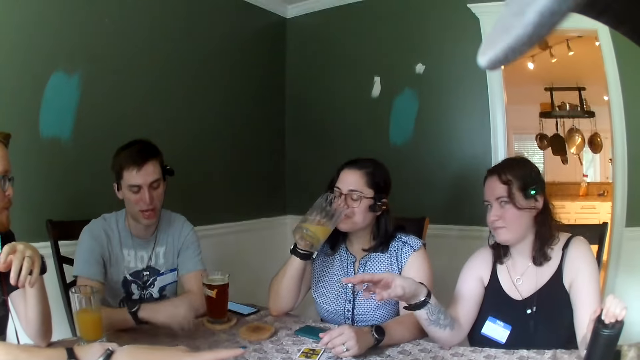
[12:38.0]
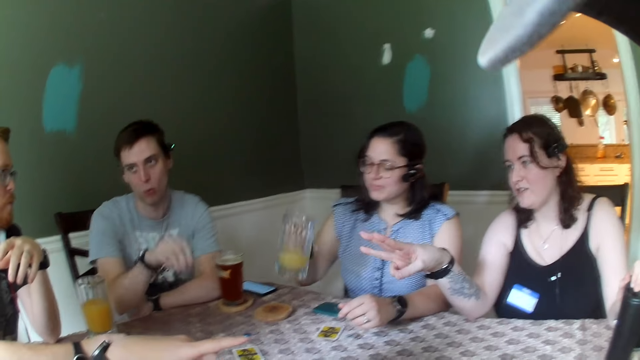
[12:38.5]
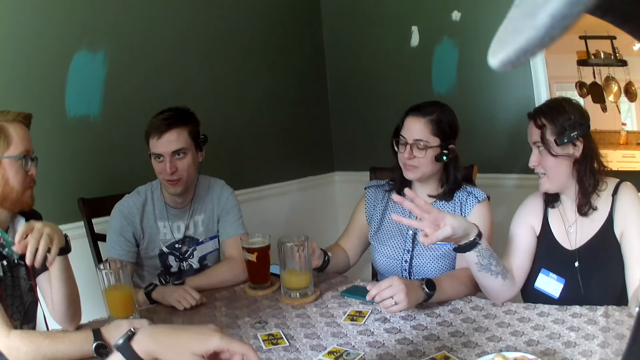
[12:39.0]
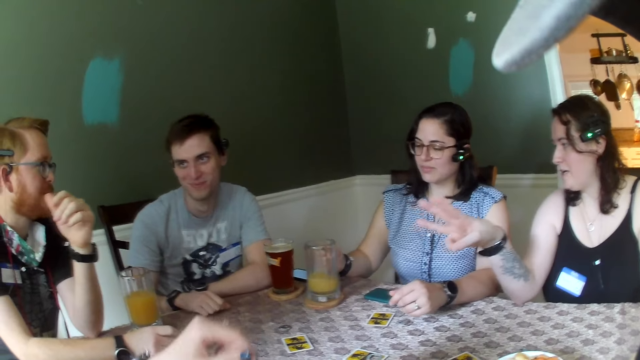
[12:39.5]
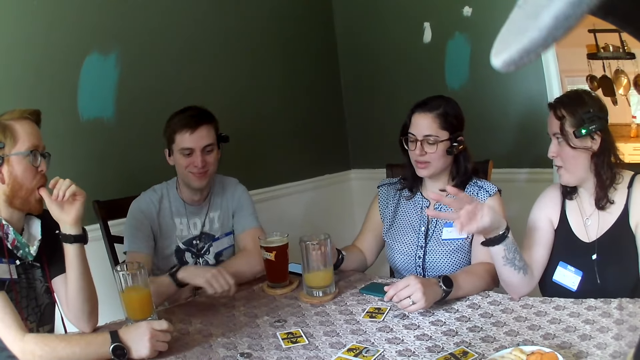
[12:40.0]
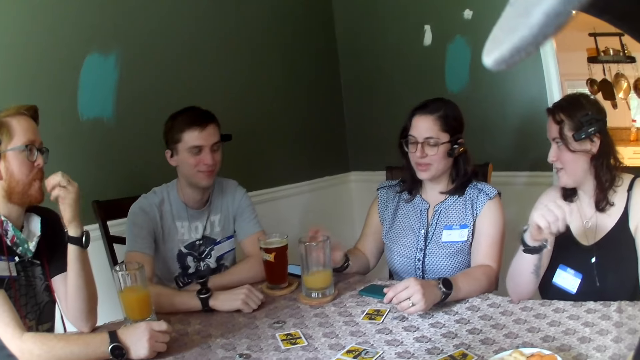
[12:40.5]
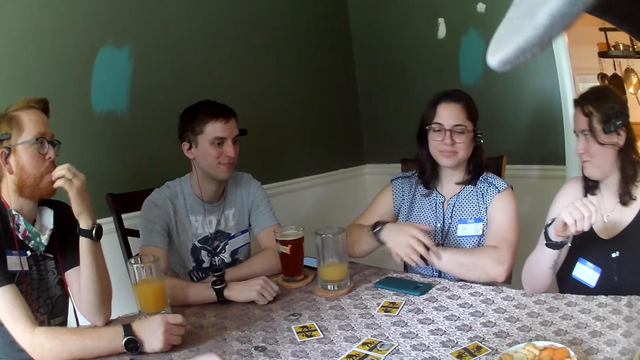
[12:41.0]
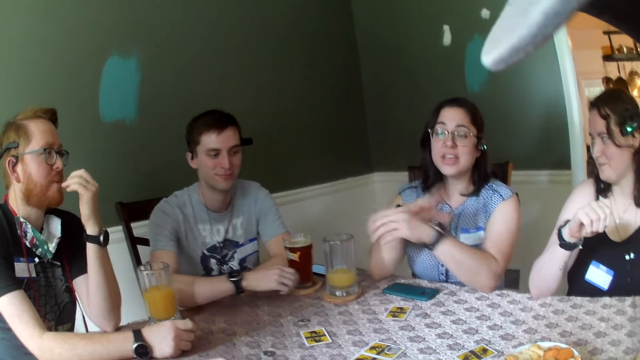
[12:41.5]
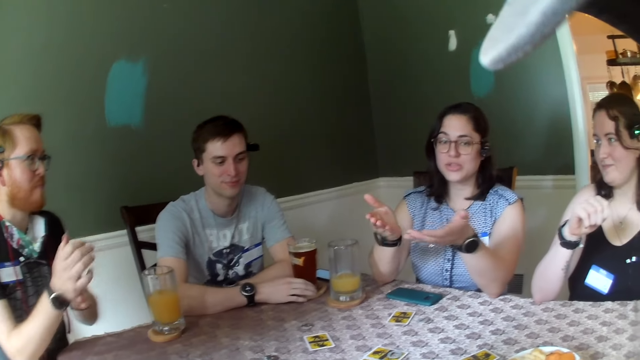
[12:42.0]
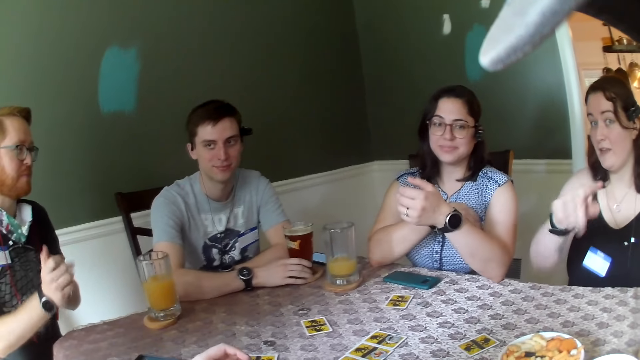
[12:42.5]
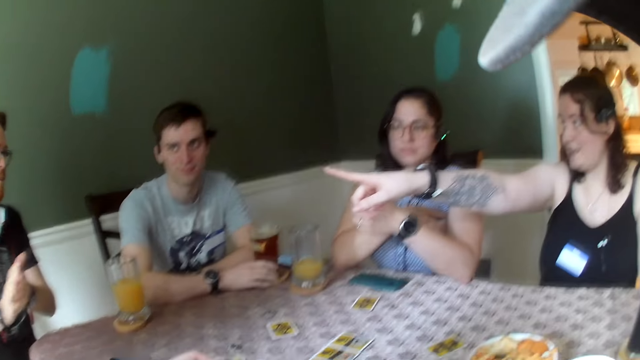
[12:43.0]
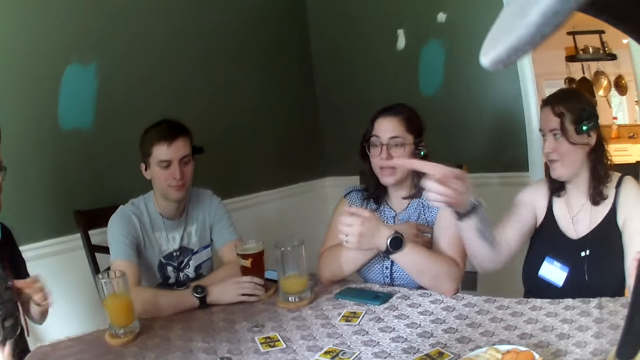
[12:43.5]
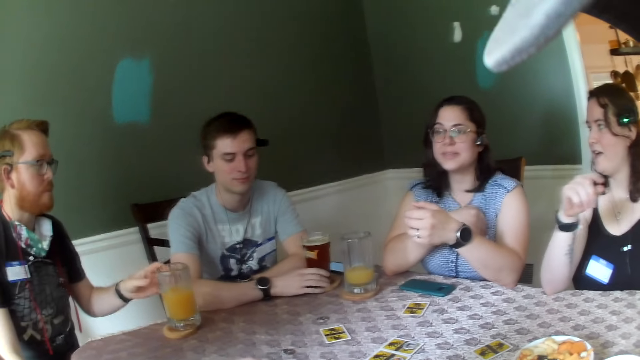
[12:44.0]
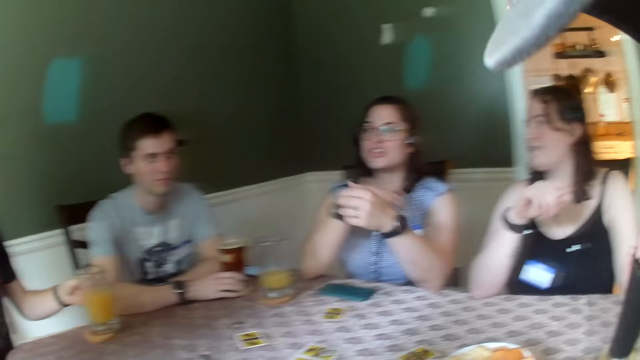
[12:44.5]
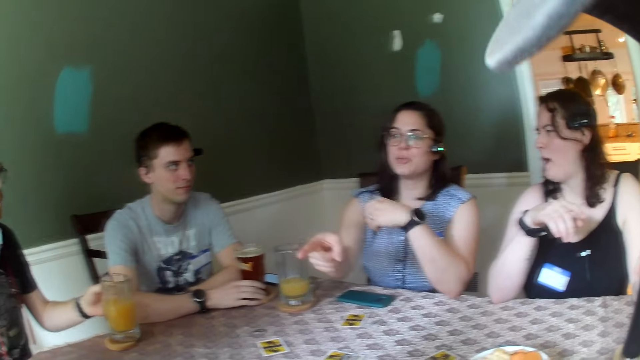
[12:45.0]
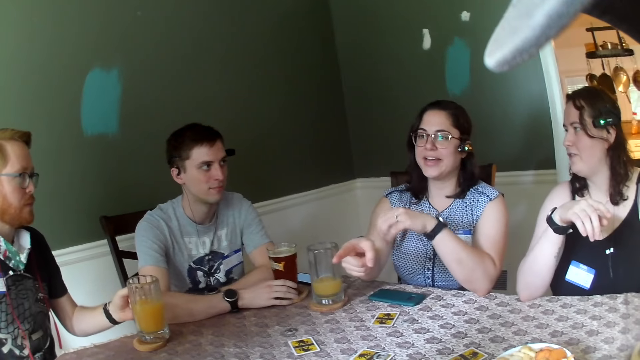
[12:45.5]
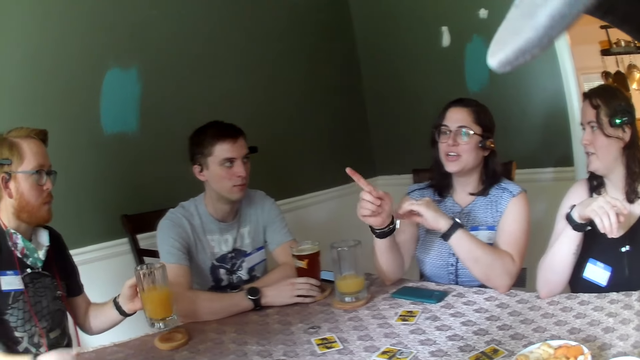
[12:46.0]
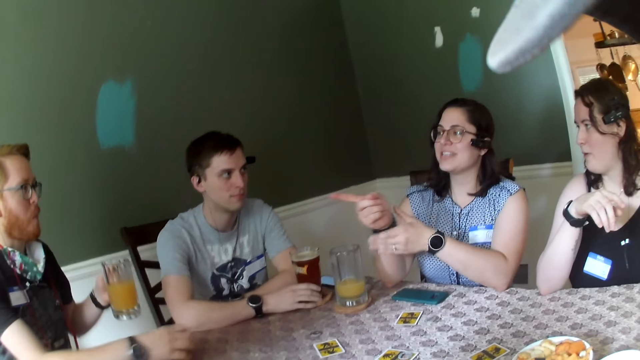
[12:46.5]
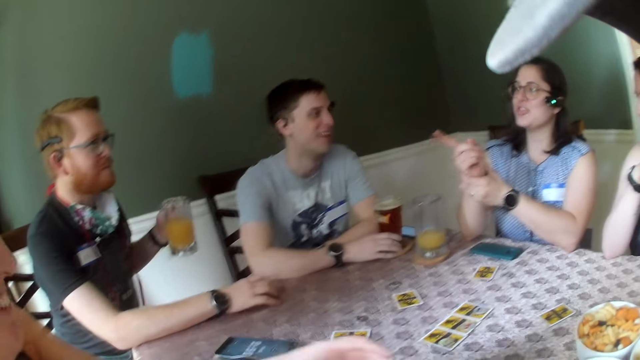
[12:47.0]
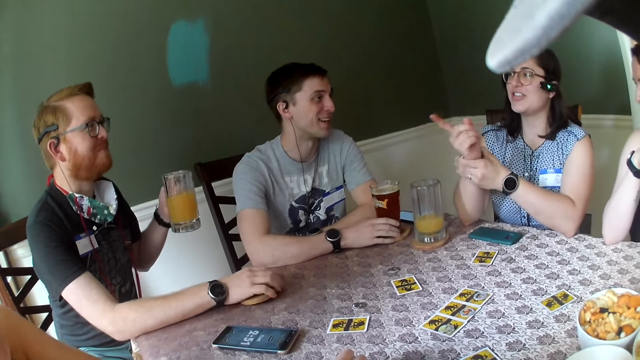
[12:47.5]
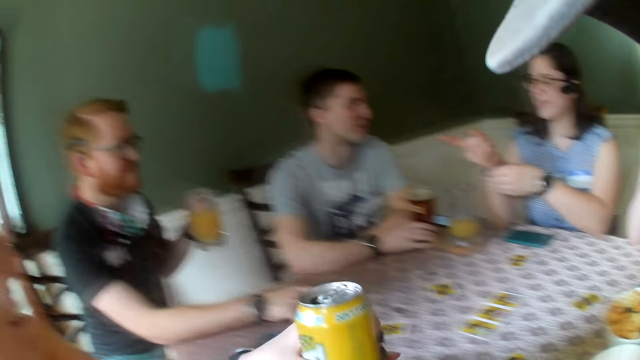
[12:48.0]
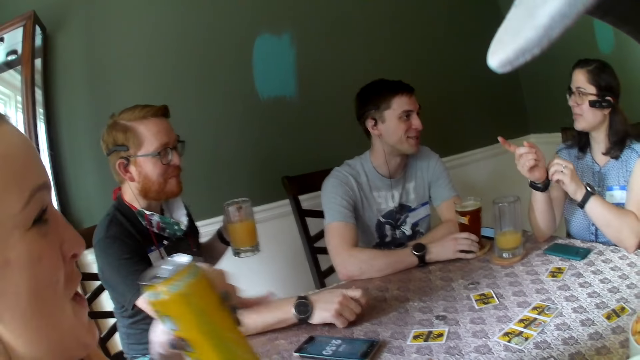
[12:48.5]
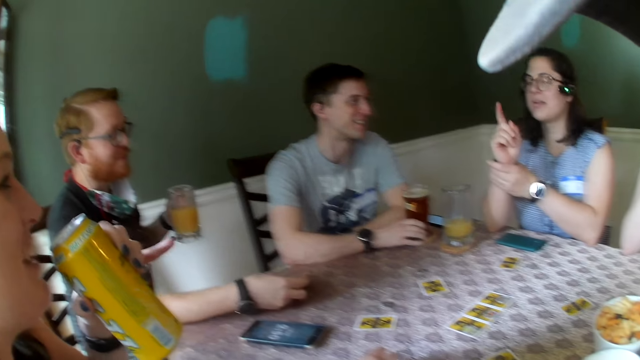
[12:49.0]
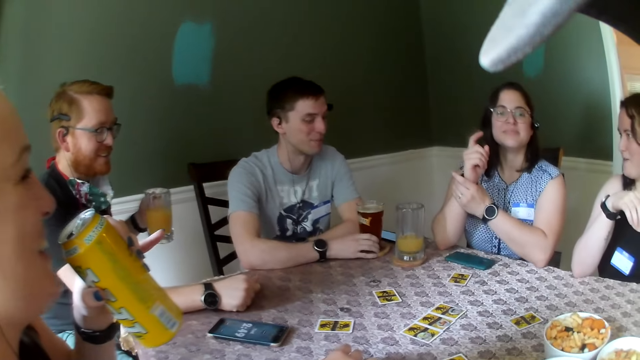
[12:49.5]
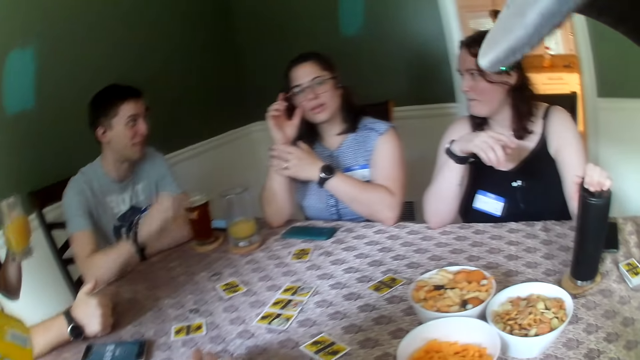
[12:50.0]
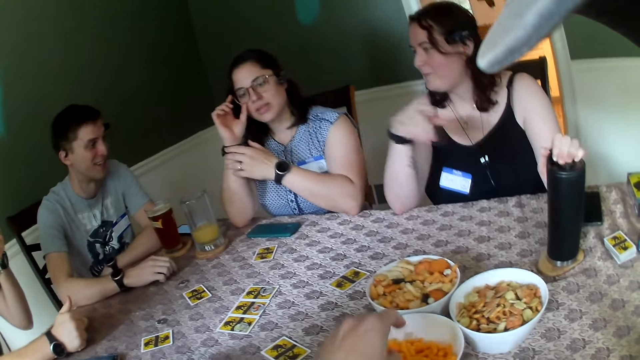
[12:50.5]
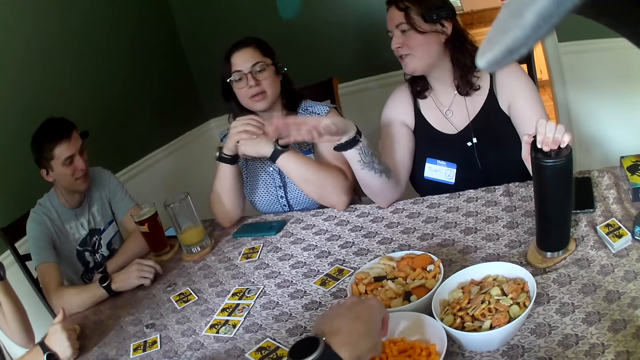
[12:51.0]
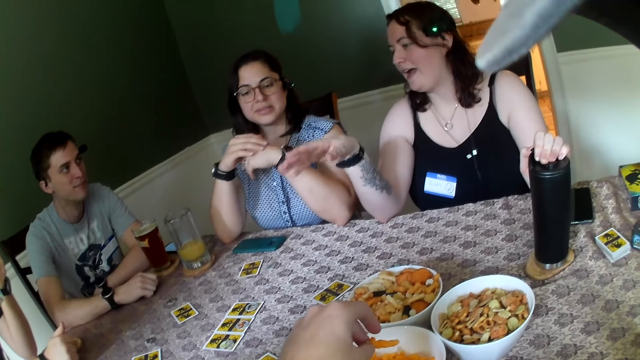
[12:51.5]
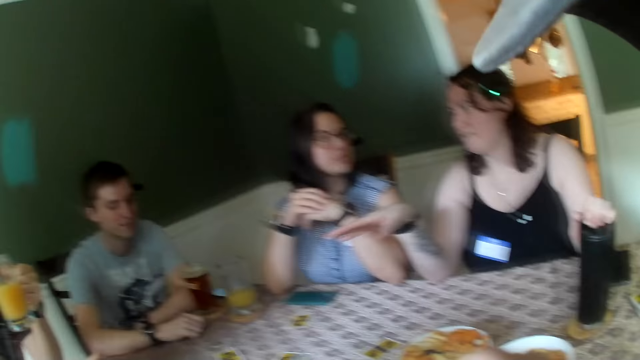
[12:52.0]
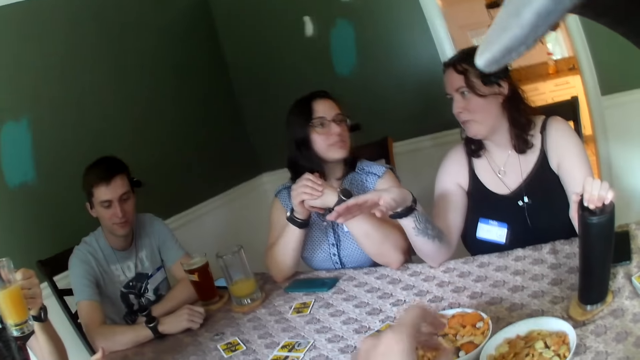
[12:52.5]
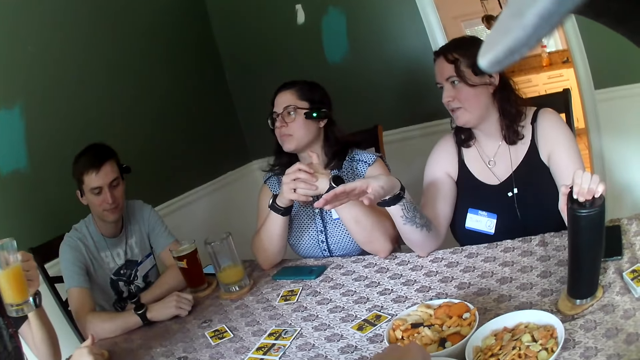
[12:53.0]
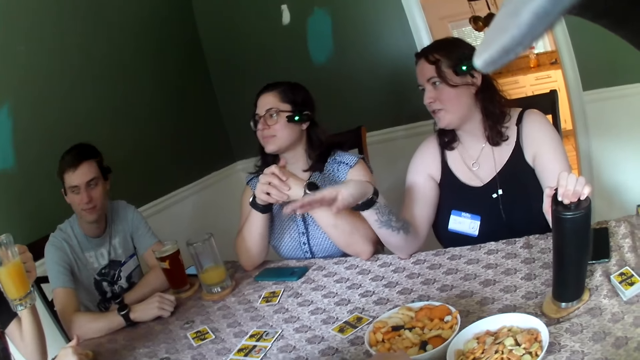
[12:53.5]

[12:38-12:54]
The first woman drops the glass of juice on the table with her right hand. The third woman interacts with the first woman. The first woman touches a tag on a top with her right hand. The second man picks a glass of juice on the table with his right hand. The second man moves a coaster on the table with his right hand. The first man interacts with the third woman. The fifth woman drinks from the can of beer on the table with her right hand. The camera wearer eats cheese puff from the bowl of cheese puff. They pick a snack in the bowl. The third woman interacts with the third man.

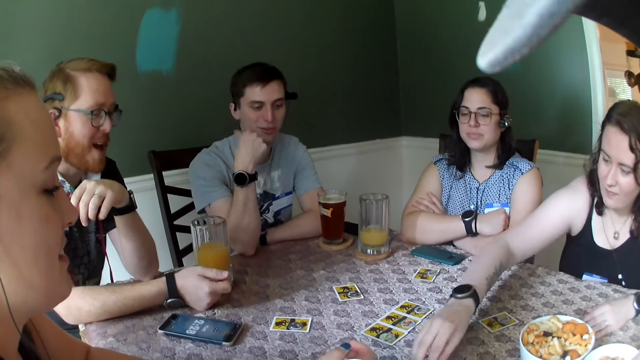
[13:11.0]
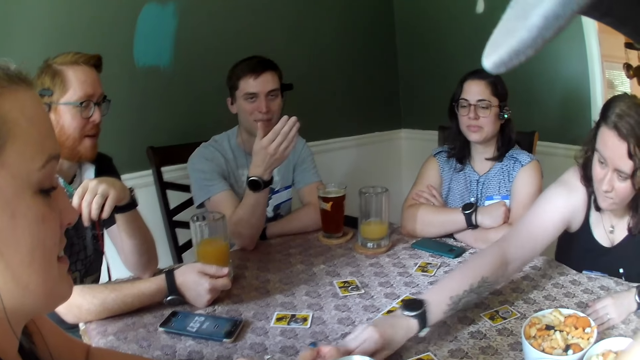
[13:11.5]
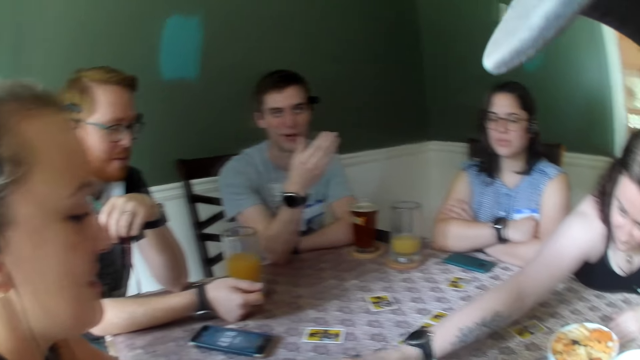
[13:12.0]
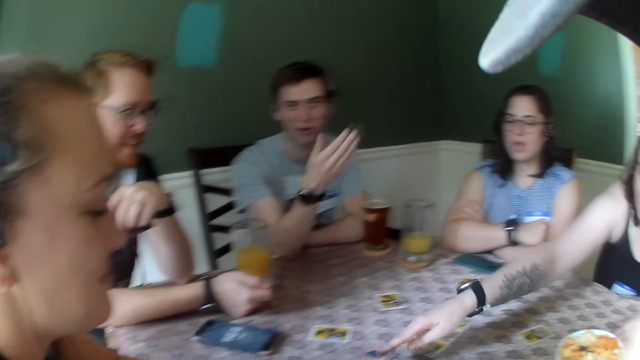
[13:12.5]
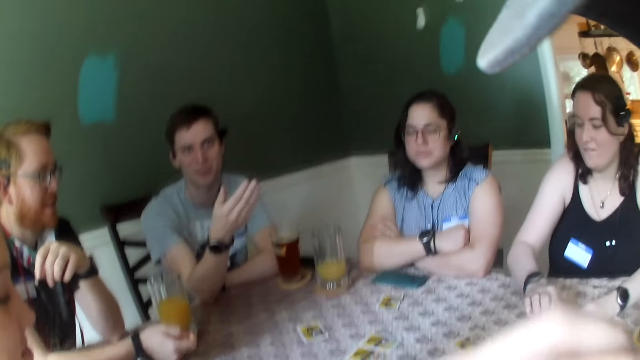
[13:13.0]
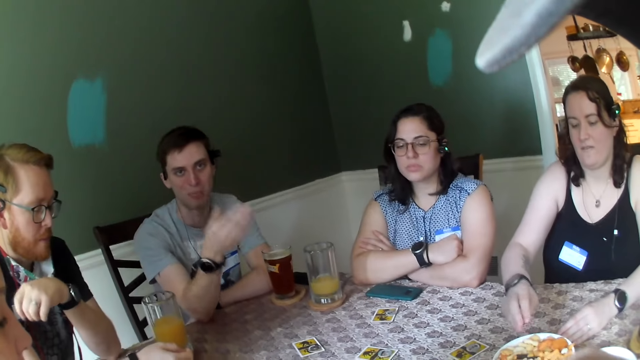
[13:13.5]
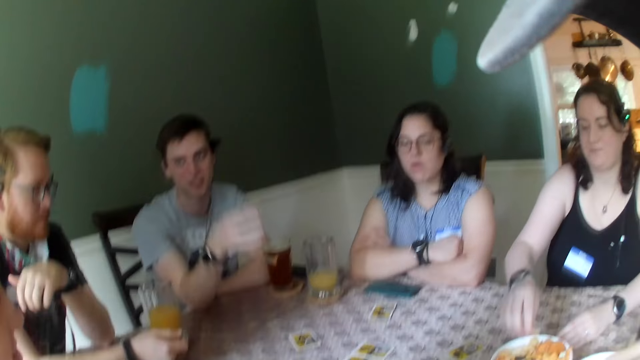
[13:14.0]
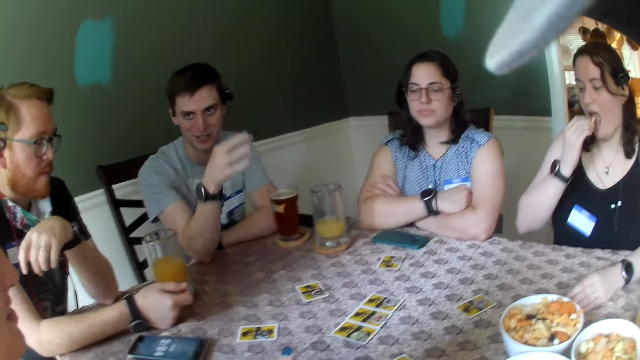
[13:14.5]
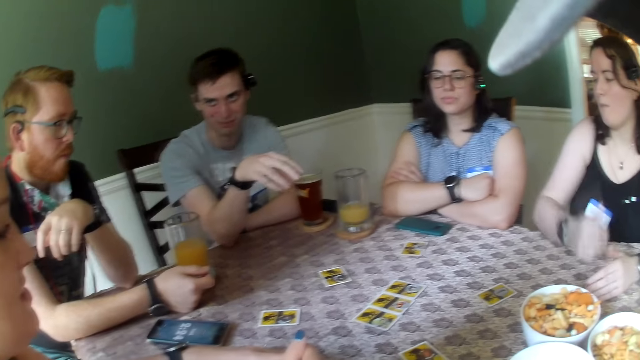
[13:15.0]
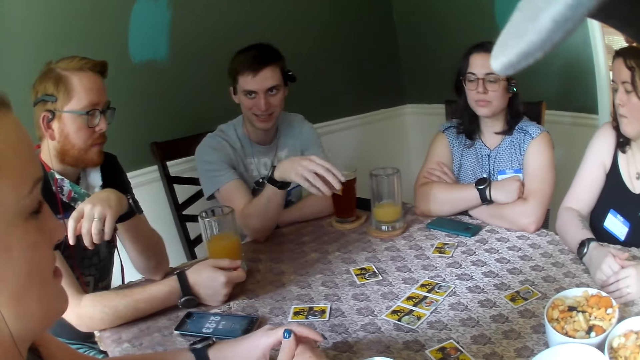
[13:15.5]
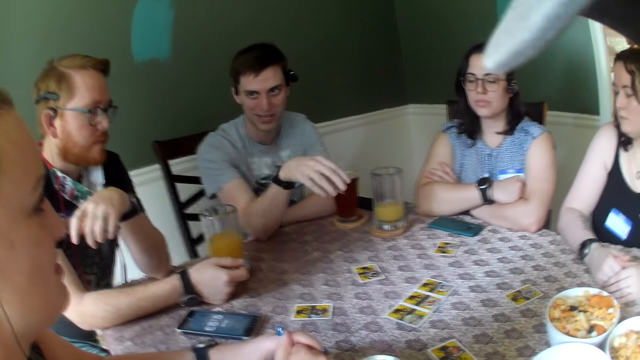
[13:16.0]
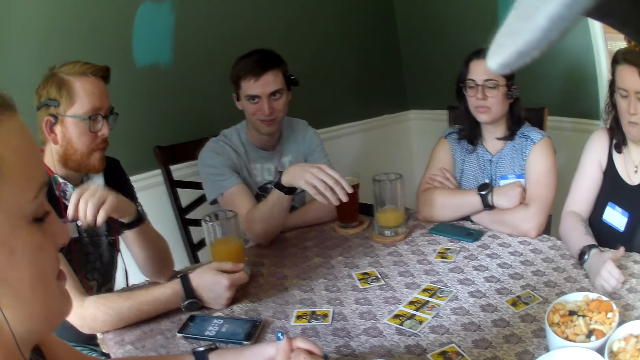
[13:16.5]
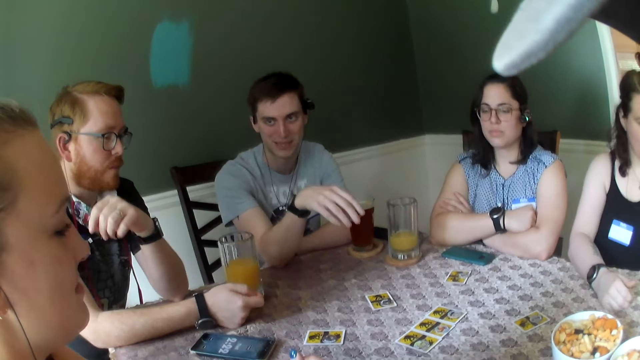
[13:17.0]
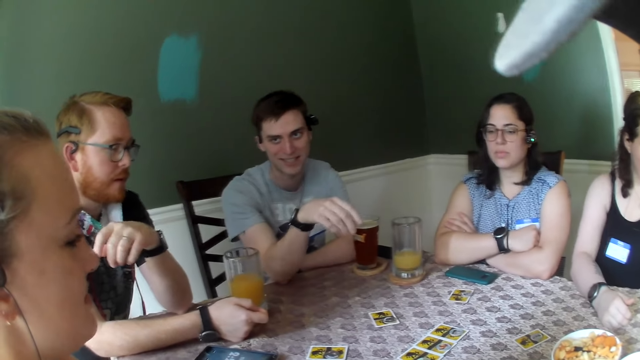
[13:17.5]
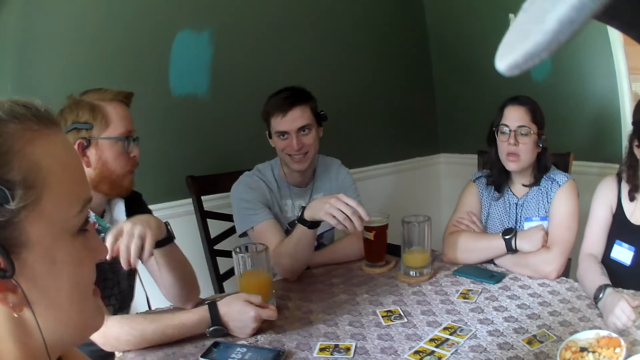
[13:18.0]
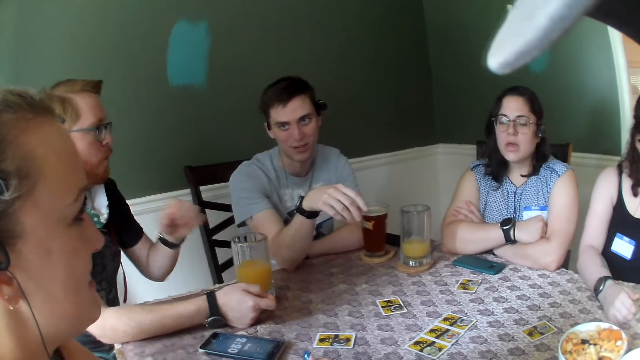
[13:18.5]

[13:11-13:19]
The first man interacts with the fourth woman. The second woman puts a fruit in the bowl of fruits on the table with her right hand. The third woman picks a snack in the bowl. The second woman eats a fruit from the bowl of fruits with her right hand. The third woman eats the snack. The first man interacts with the fourth woman.
